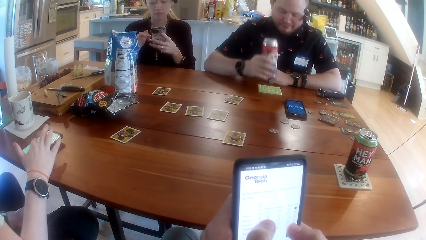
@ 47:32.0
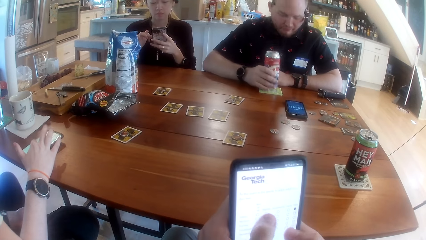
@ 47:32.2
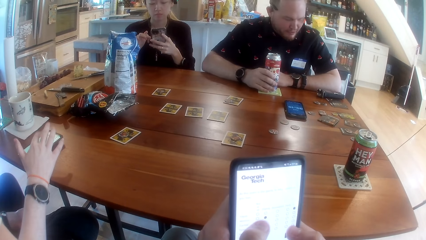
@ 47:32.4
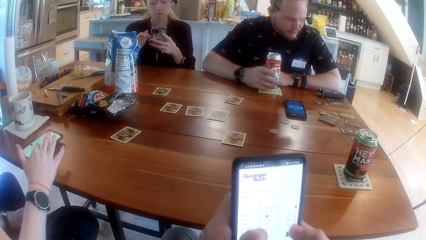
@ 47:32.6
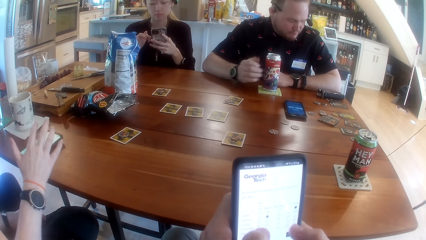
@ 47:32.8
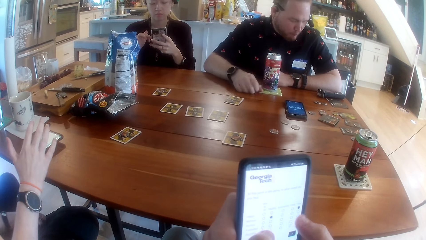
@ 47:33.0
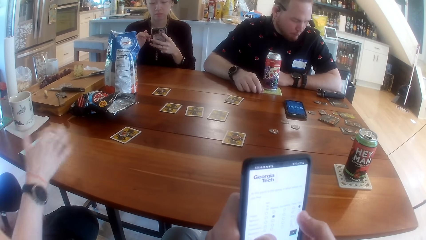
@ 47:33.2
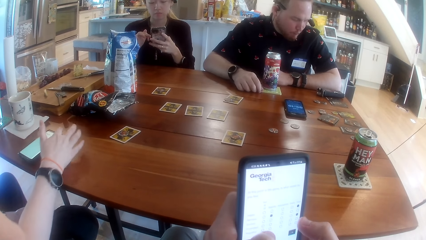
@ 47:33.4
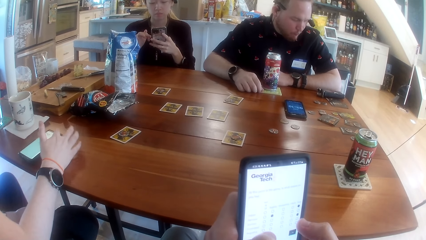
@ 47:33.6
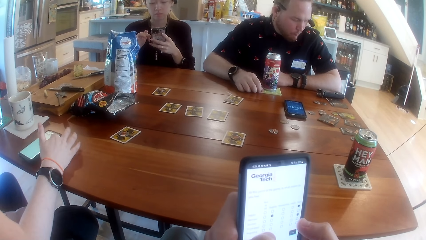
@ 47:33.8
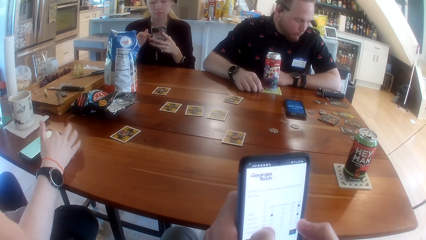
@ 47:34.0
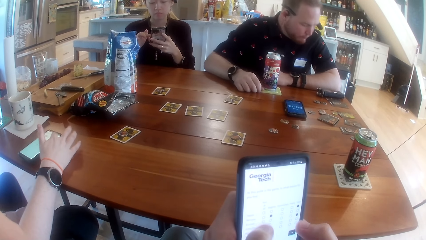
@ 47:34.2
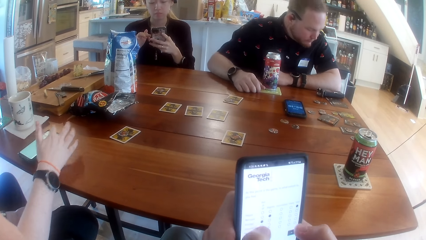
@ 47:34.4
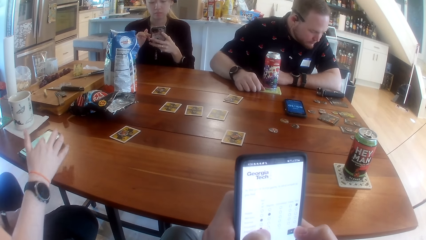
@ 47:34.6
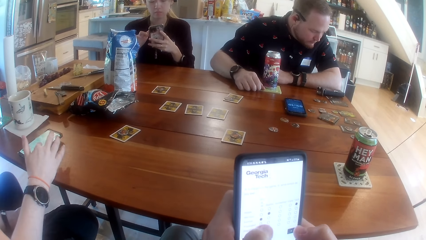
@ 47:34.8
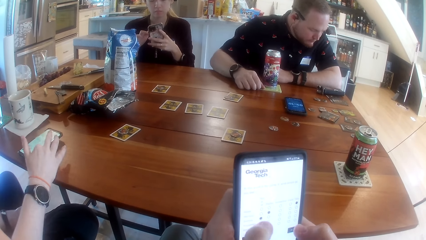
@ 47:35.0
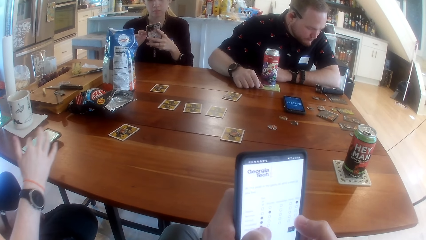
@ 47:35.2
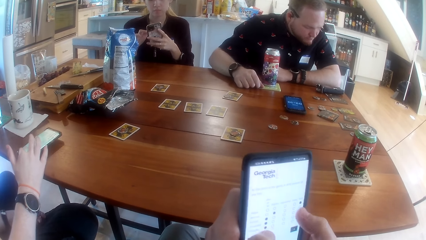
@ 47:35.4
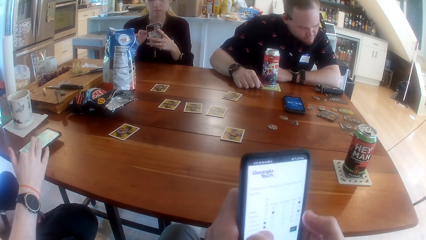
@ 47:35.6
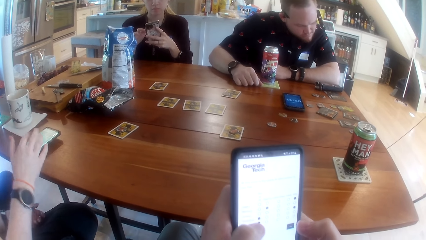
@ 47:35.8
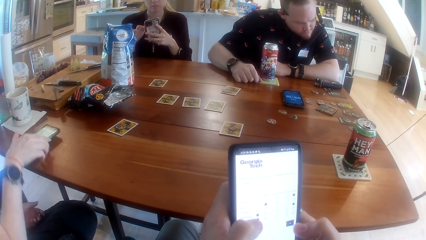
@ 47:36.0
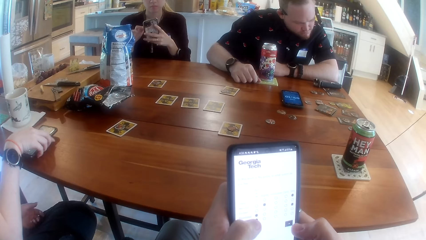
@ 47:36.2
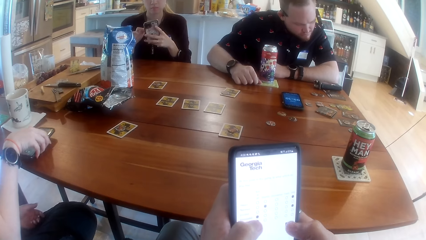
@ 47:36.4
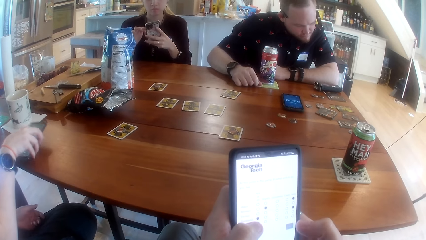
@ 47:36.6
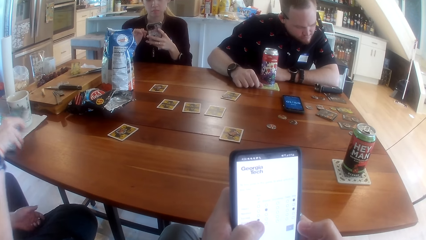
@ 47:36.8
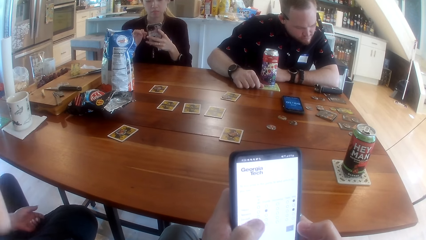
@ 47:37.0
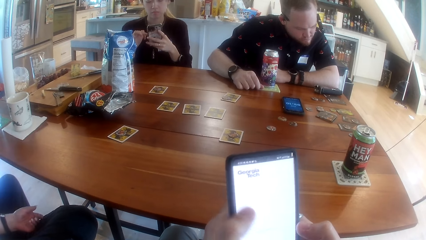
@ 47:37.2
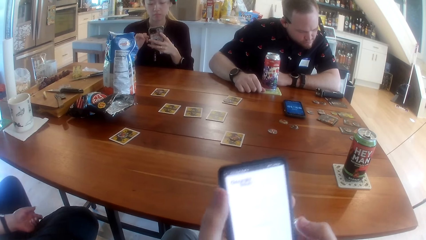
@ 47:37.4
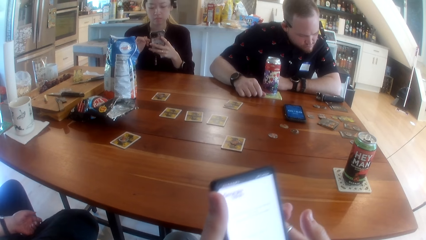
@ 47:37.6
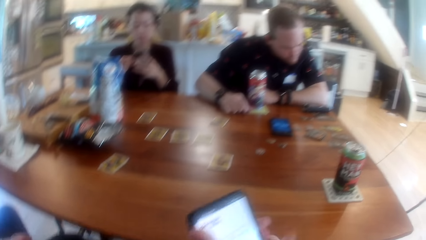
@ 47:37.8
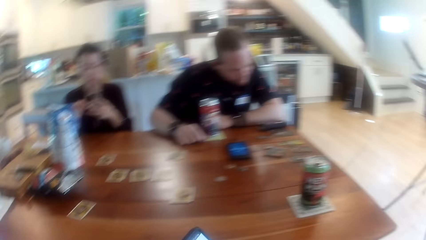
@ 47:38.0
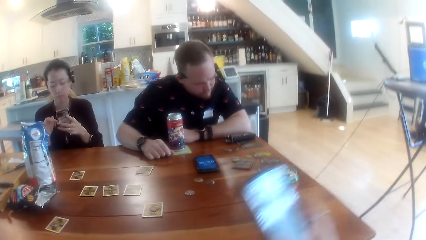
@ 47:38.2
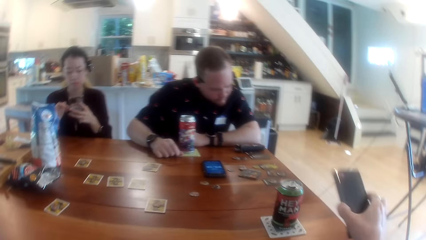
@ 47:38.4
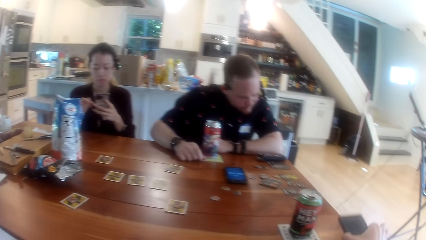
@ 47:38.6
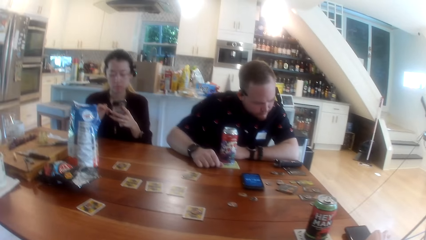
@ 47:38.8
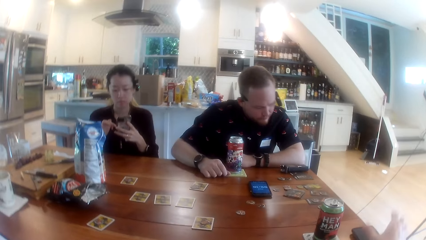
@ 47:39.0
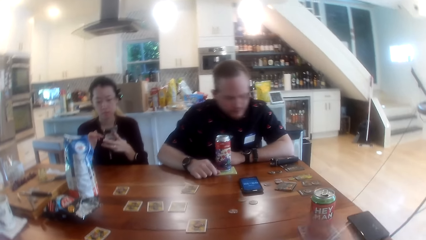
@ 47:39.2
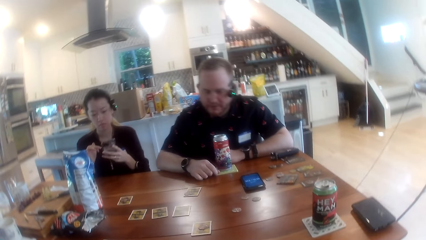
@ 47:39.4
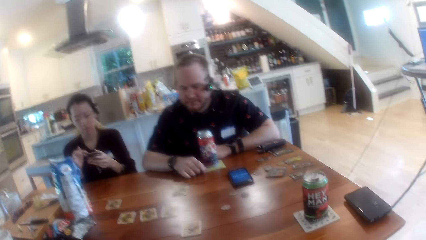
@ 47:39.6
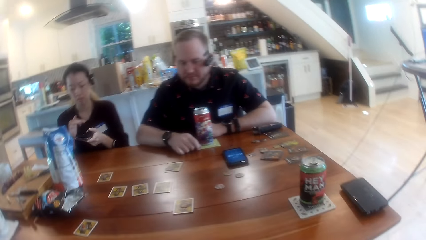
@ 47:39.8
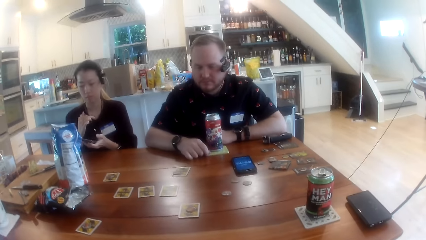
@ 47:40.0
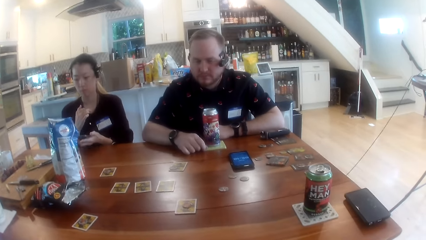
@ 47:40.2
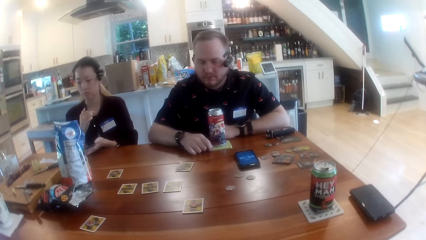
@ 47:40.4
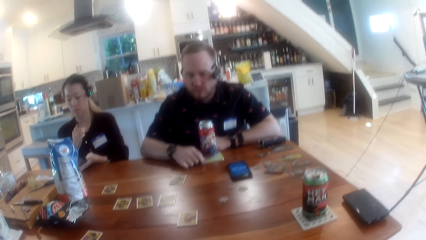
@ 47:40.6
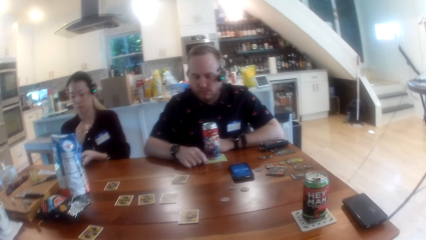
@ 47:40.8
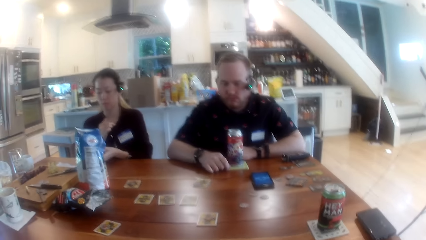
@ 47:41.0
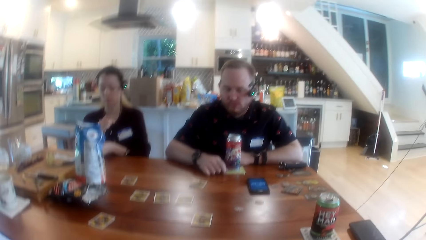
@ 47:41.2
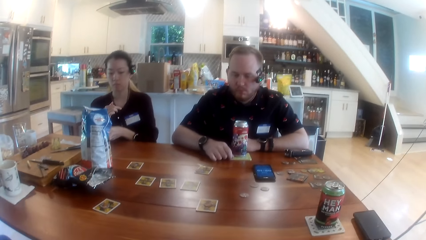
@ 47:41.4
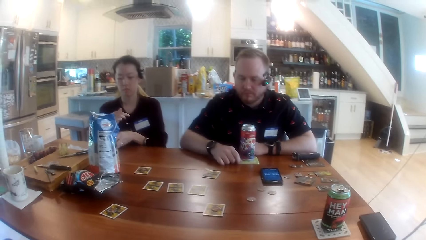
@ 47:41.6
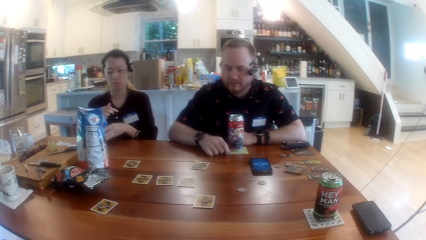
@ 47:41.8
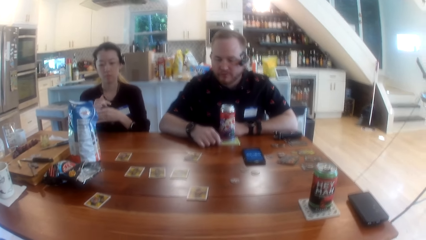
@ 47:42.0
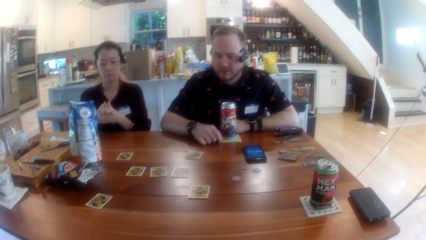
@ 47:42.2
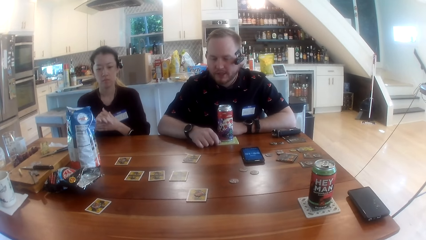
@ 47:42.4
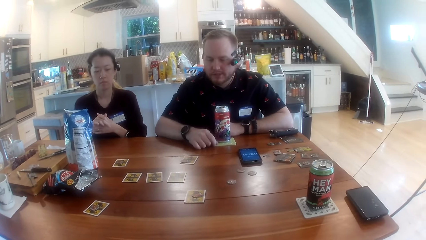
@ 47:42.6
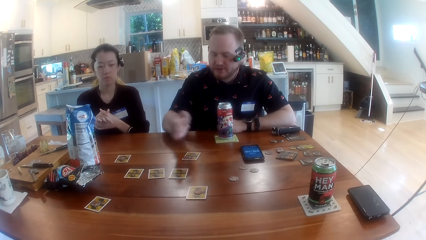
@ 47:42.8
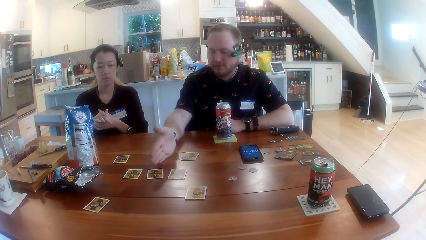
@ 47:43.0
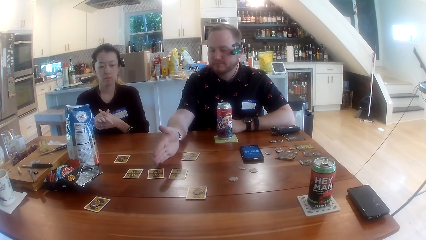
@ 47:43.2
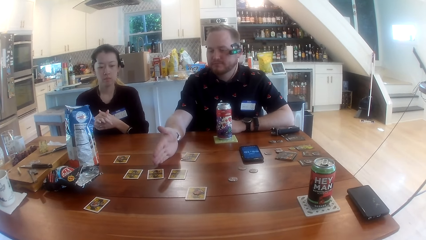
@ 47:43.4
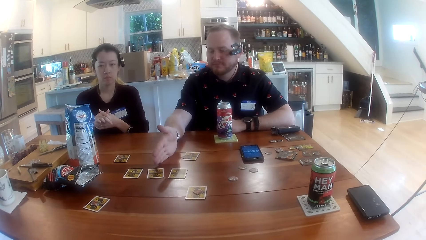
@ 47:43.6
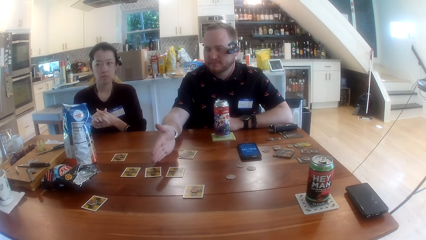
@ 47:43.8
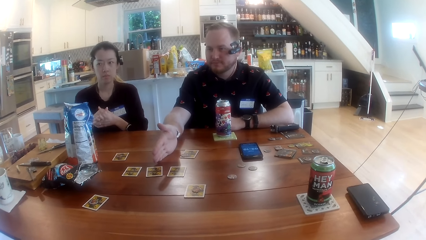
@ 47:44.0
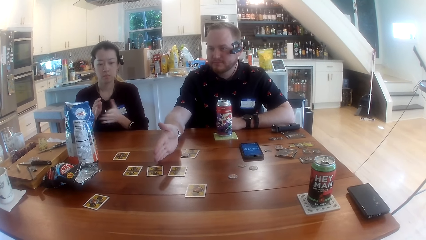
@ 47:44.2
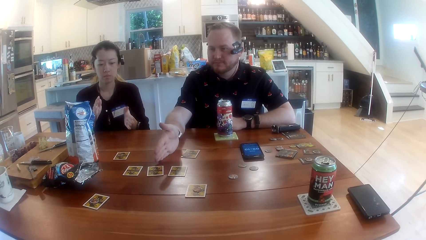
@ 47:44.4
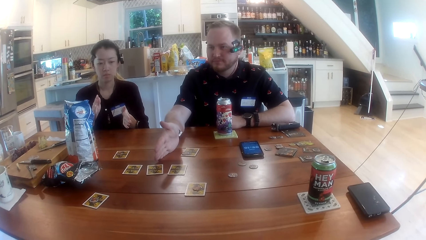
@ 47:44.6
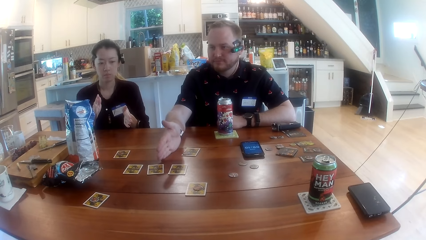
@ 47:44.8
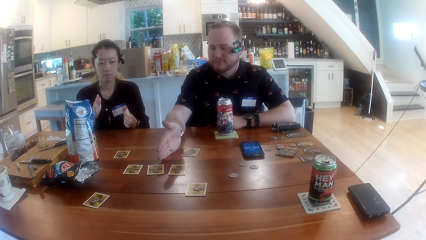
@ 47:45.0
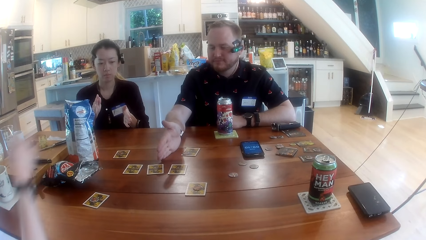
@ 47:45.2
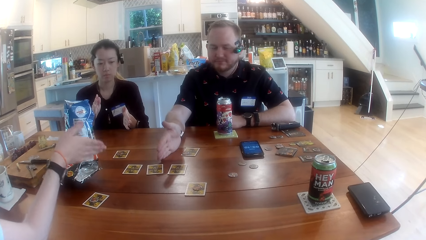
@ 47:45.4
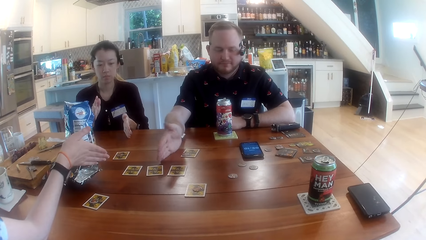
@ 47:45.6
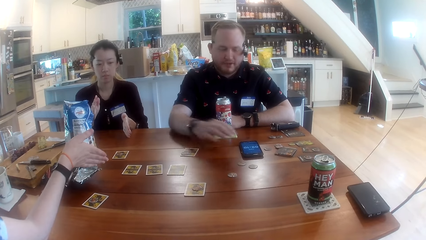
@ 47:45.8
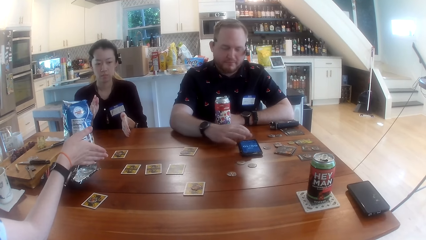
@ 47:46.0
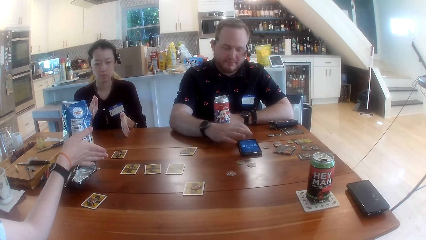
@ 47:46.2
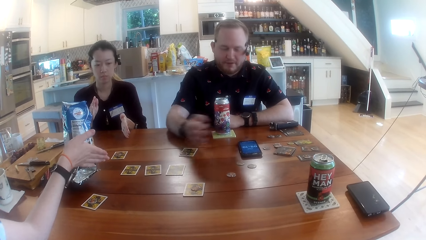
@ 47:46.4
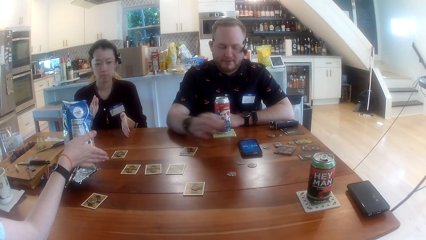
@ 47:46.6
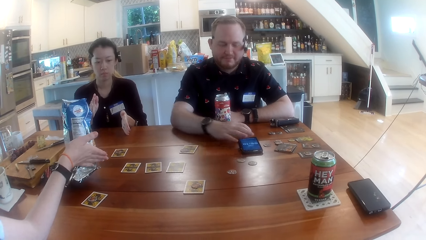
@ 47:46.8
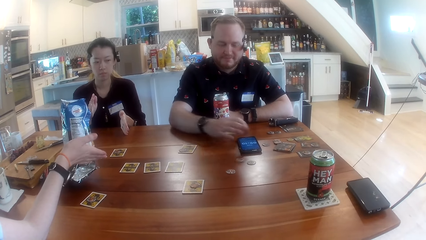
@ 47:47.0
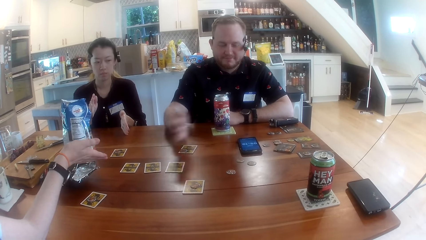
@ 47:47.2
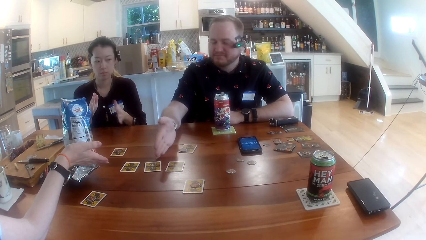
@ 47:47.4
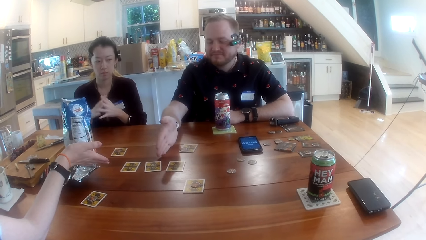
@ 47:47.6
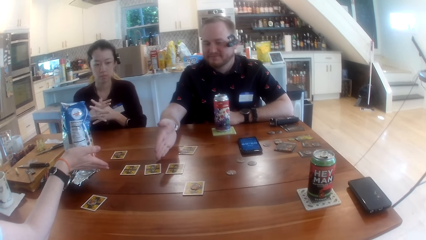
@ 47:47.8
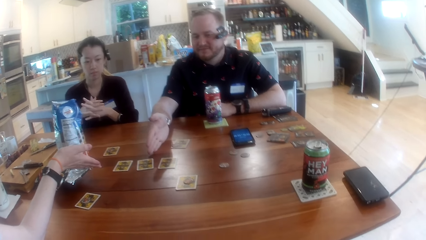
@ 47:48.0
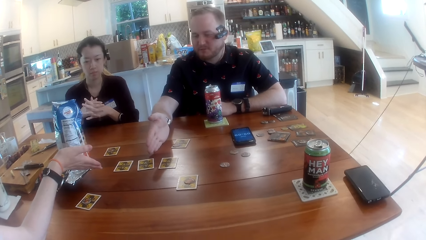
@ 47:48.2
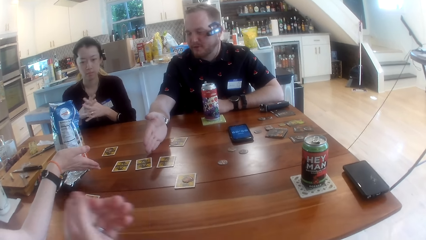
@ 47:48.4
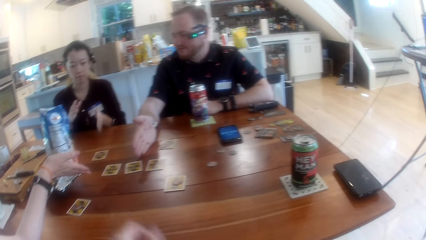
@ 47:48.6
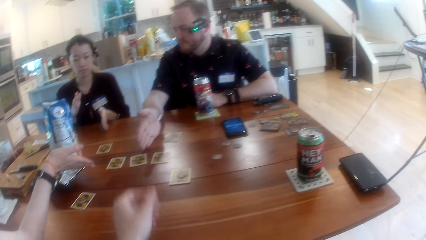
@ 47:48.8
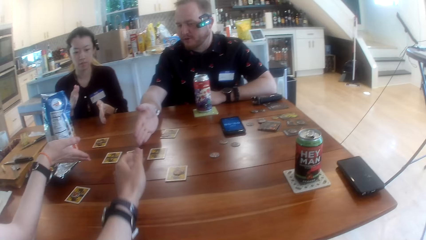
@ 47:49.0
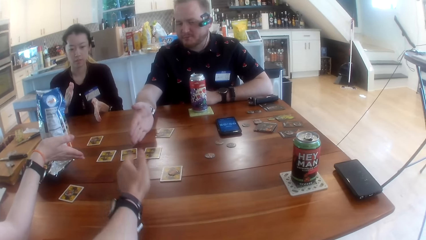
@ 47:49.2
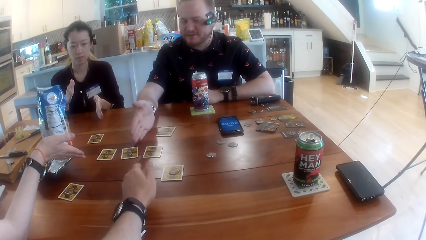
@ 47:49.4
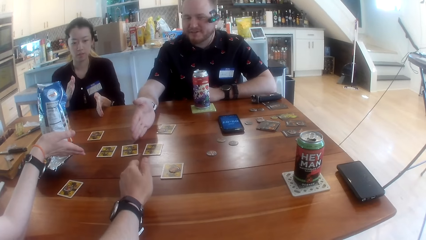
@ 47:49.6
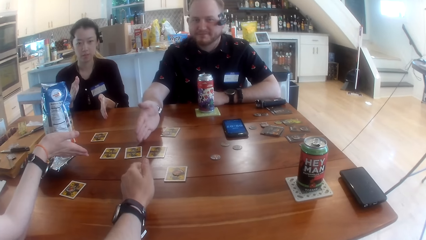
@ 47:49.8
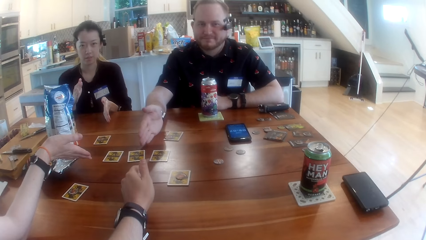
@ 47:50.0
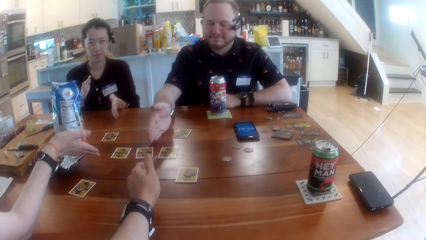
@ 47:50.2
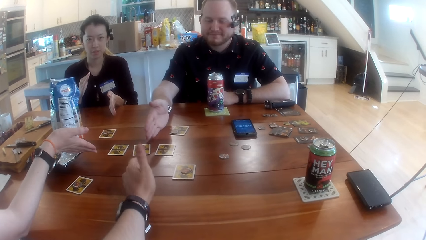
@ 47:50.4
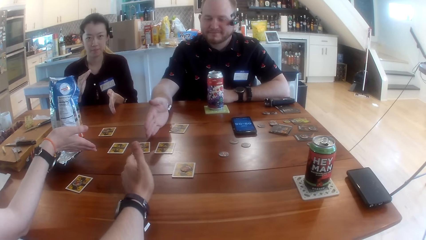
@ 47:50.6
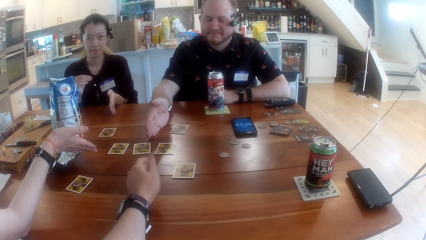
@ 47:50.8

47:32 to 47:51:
A man drops the juice can on the table with his right hand. A woman picks up the phone. The camera wearer drops the phone in his right hand on the table. Another woman drops the phone on the table with her right hand. The man points to the center of the table with his right hand. The second woman points to the center of the table with her left hand. The first woman points to the center of the table with her right hand. The man operates the phone on the table with his right hand, touches the phone, releases the hand from the phone, points to the center of the table with his right hand and touches the phone. The second woman points to the center of the table with her left hand. The camera wearer points to the center of the table with his left hand.
